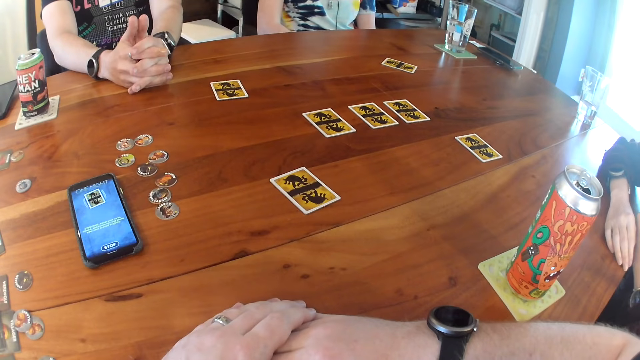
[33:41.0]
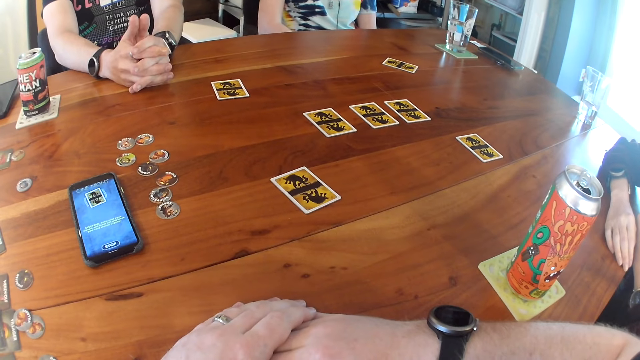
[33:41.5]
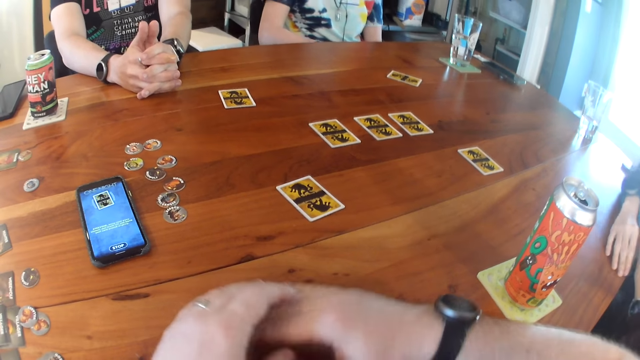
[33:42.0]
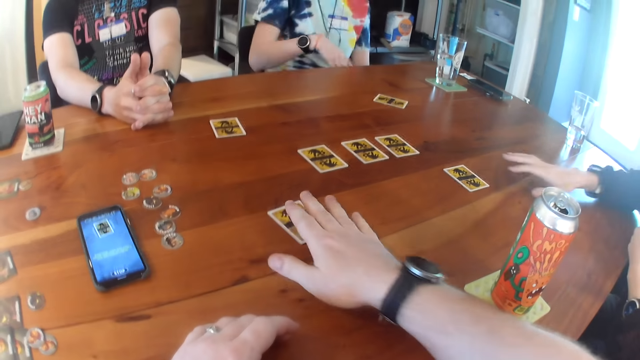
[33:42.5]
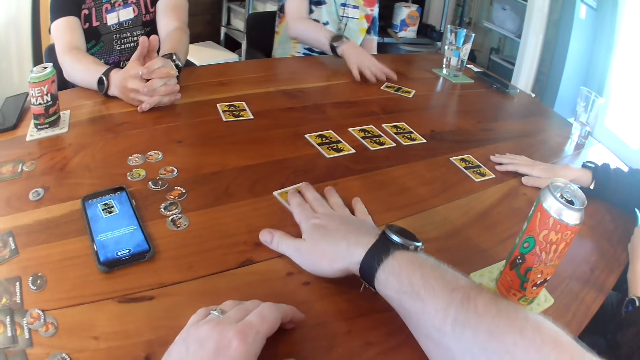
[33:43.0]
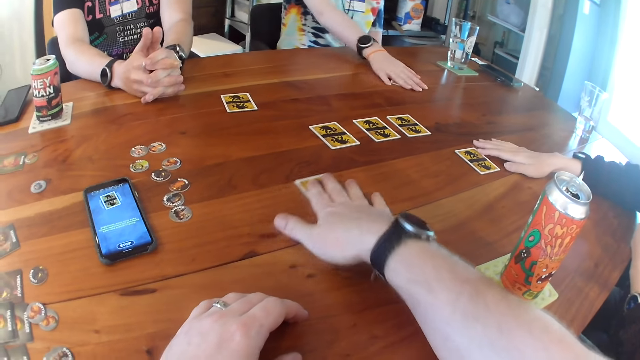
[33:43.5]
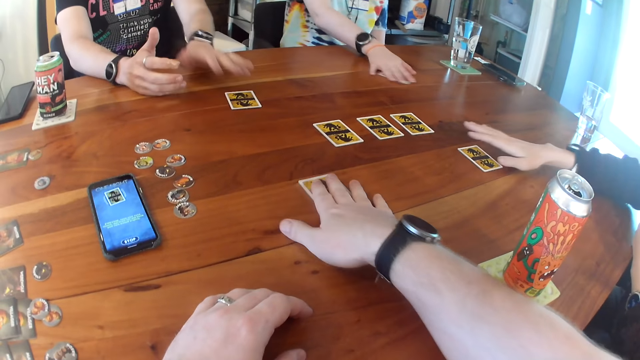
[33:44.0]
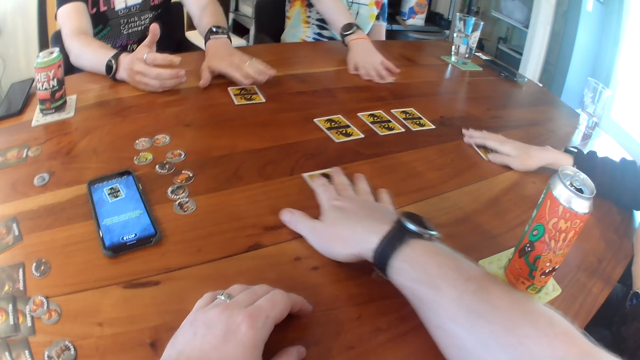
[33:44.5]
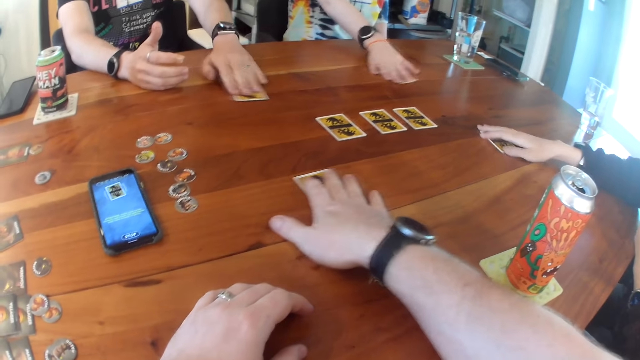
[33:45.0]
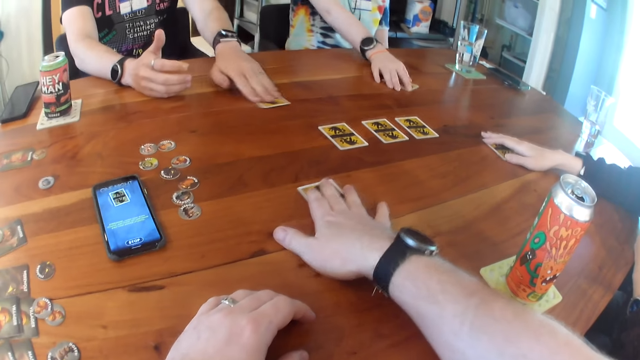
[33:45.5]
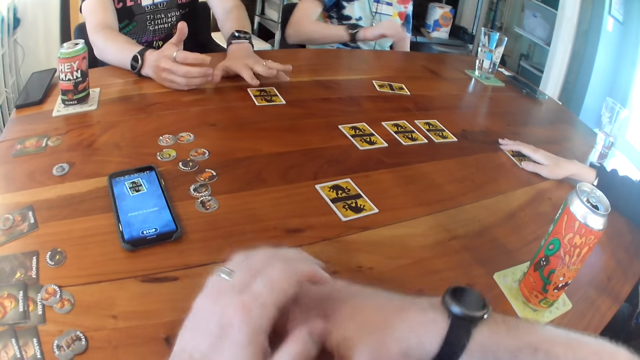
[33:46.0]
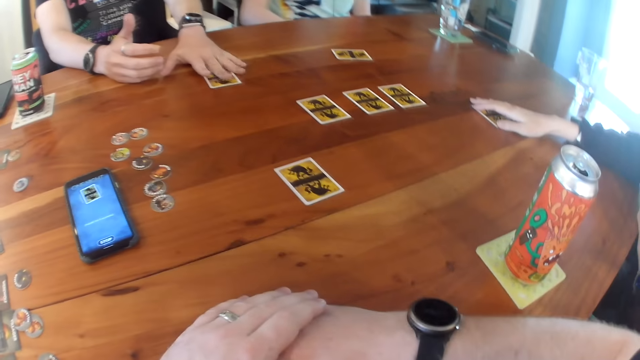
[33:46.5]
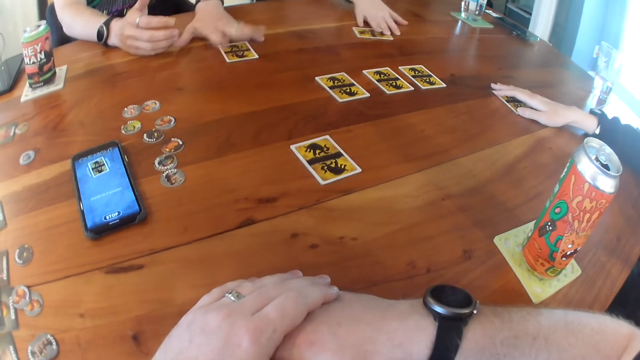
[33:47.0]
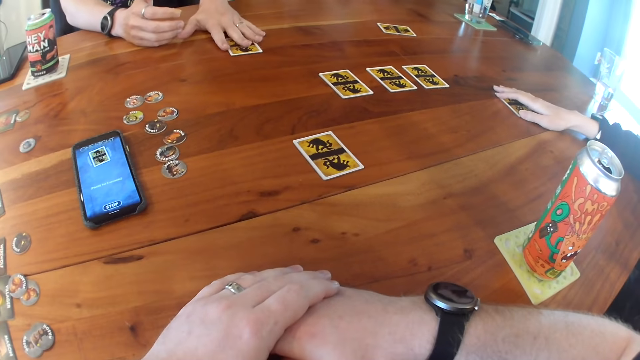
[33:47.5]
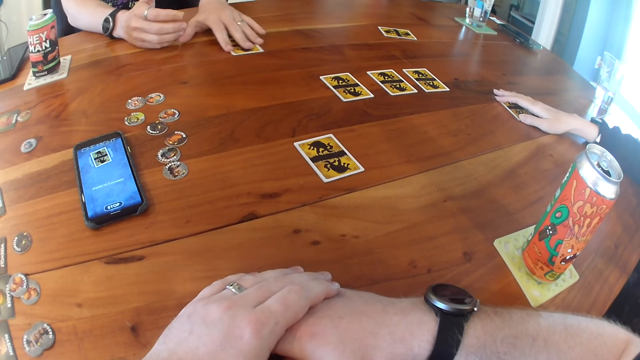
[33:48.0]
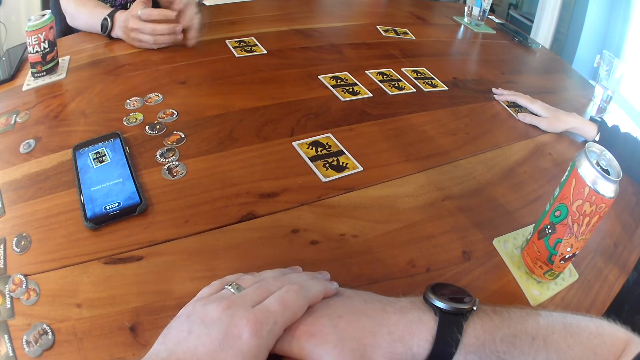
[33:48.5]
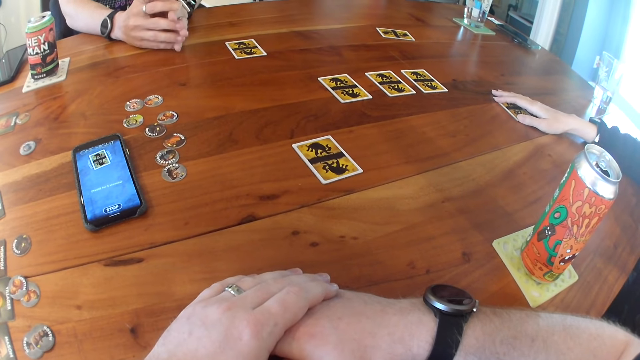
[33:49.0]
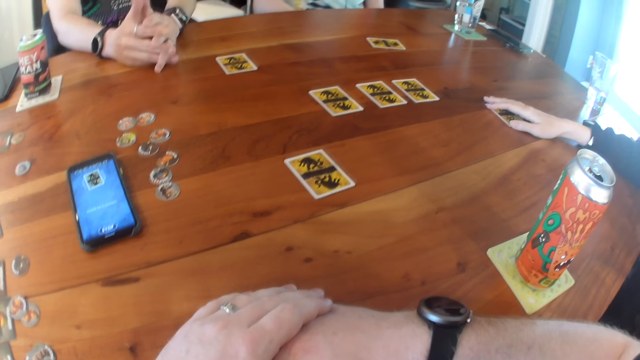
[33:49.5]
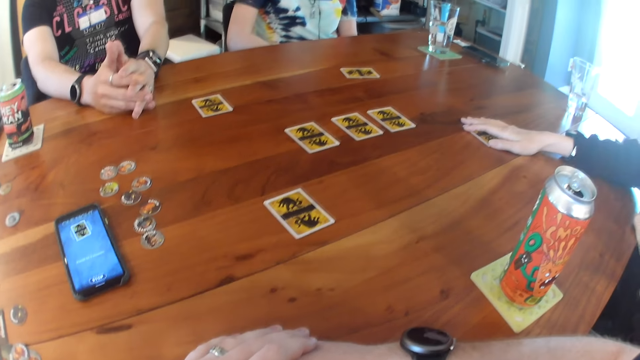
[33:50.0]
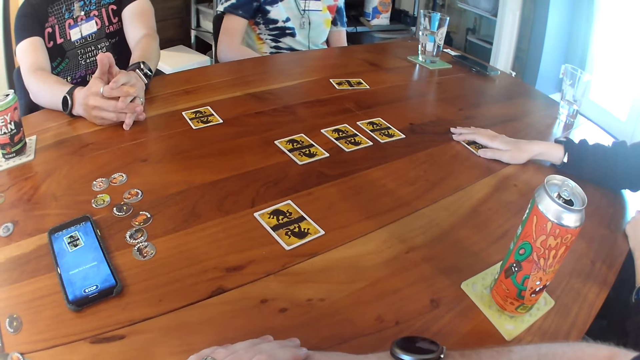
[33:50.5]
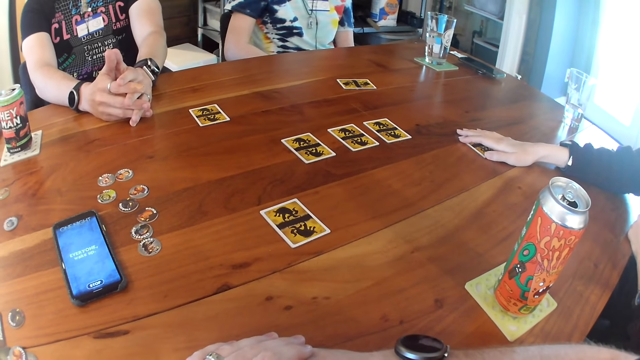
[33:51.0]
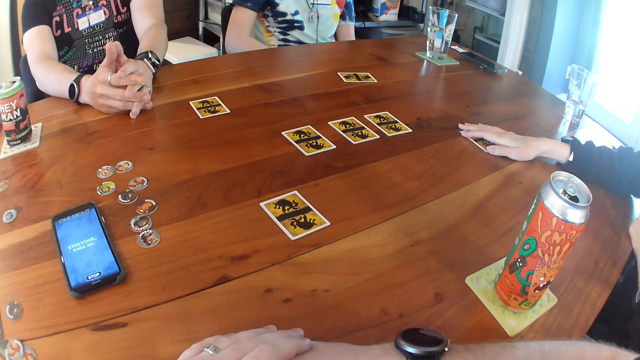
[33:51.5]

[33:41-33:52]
The camera wearer touches the card on the table with his right hand. He shakes the card on the table with his right hand. A woman shakes the card on the table with her right hand. Another woman shakes the card on the table with her right hand. A man shakes the card on the table with his left hand. A woman touches a card. Another woman touches a card. A man touches a card.

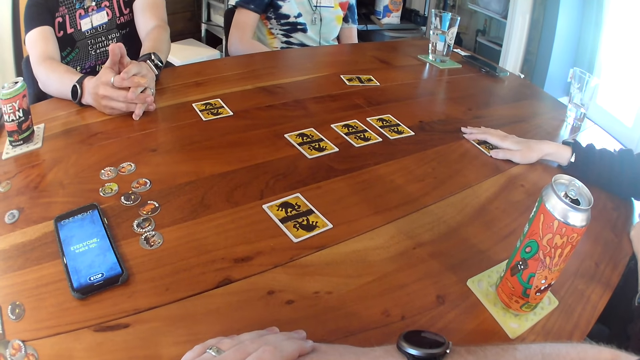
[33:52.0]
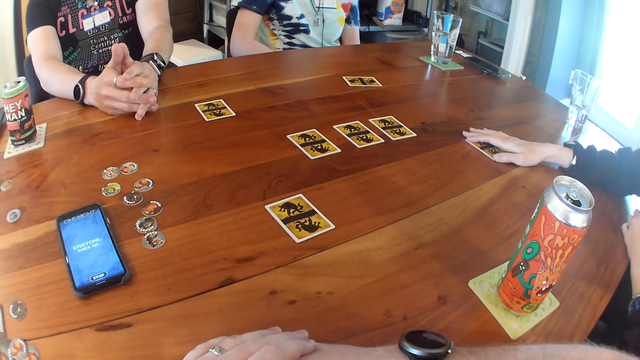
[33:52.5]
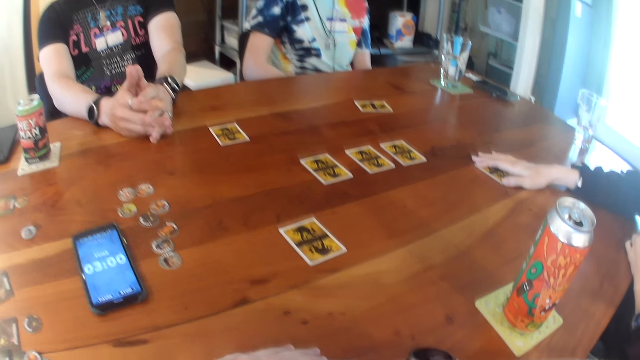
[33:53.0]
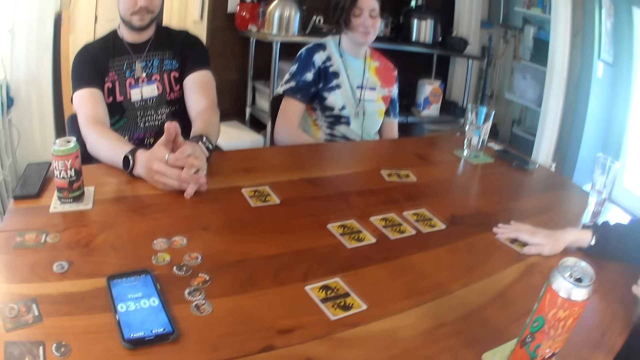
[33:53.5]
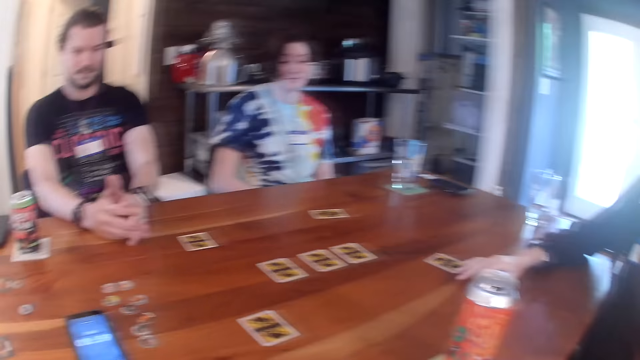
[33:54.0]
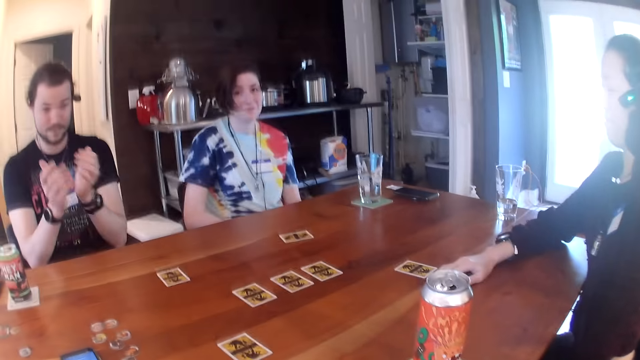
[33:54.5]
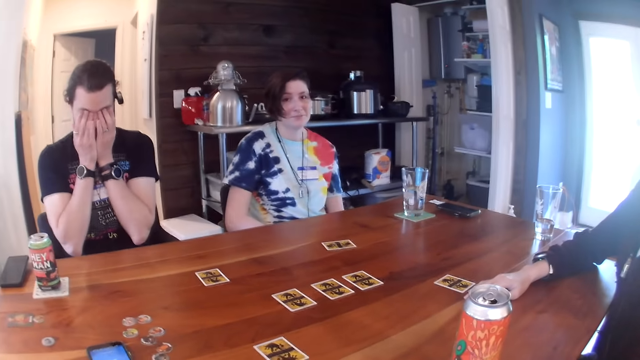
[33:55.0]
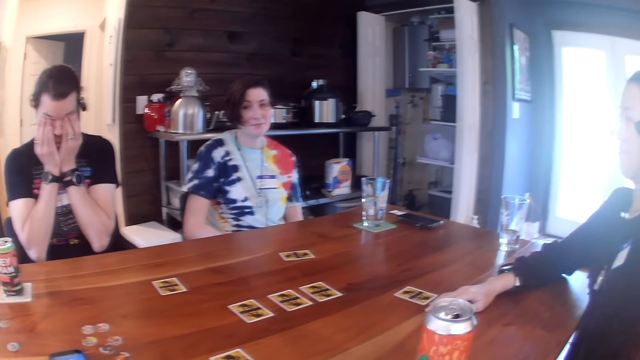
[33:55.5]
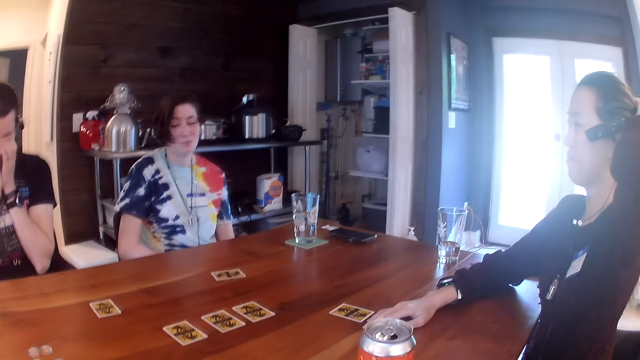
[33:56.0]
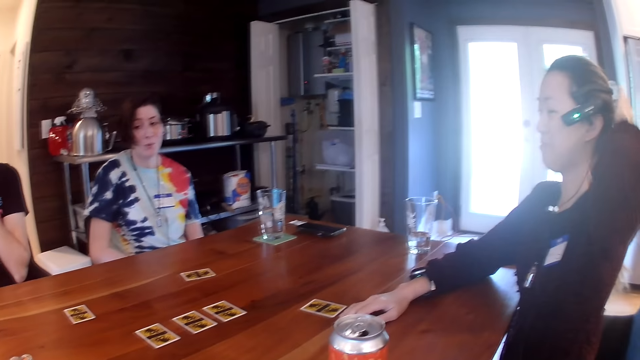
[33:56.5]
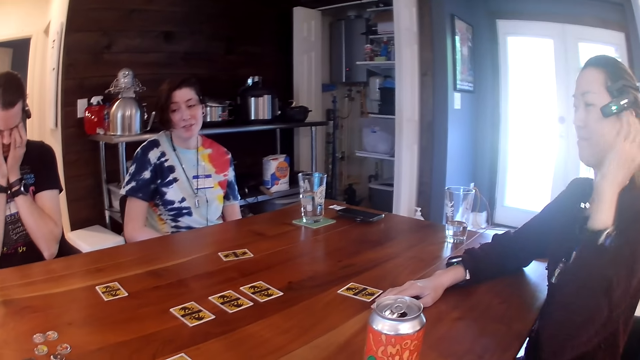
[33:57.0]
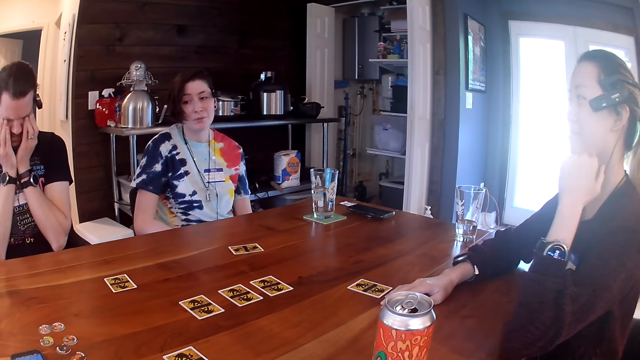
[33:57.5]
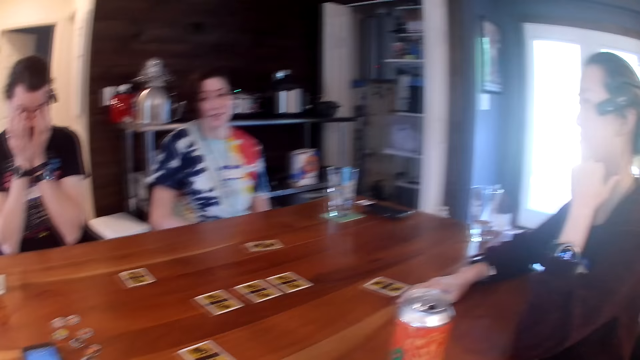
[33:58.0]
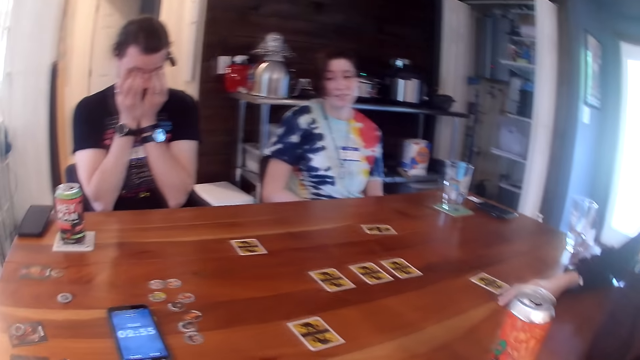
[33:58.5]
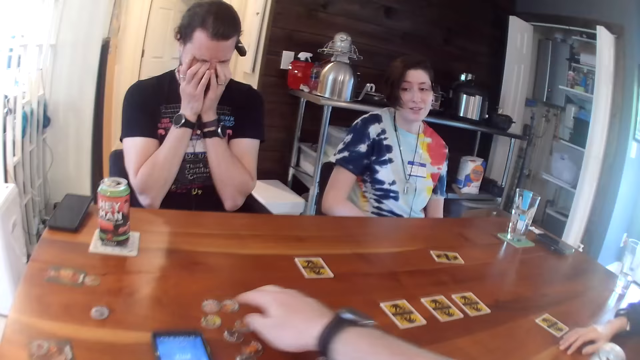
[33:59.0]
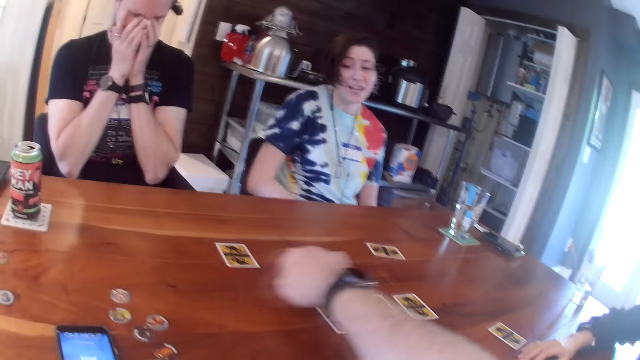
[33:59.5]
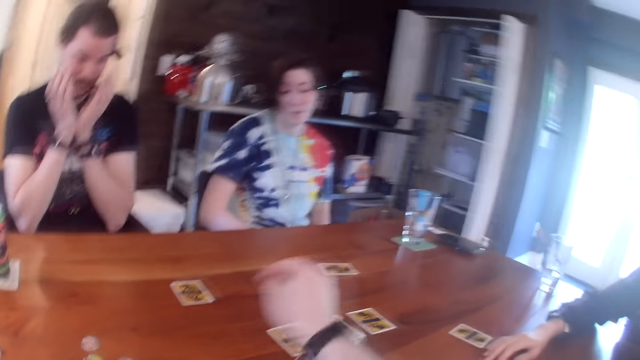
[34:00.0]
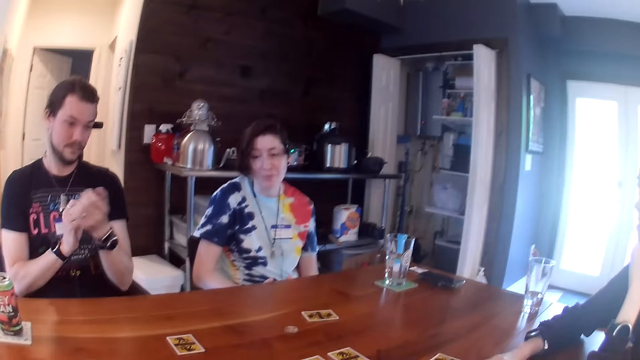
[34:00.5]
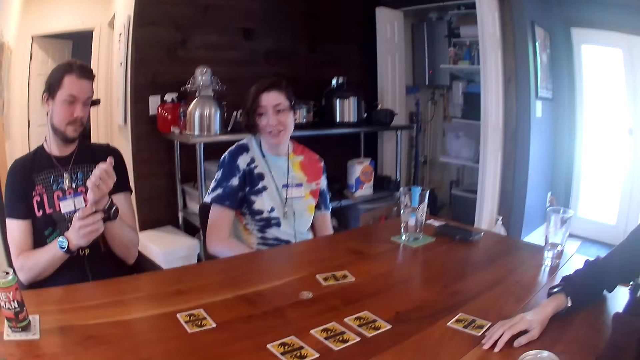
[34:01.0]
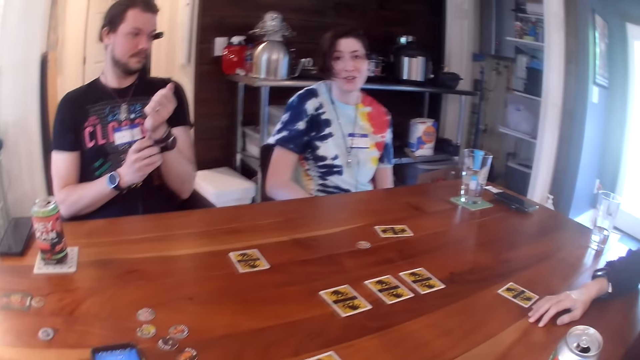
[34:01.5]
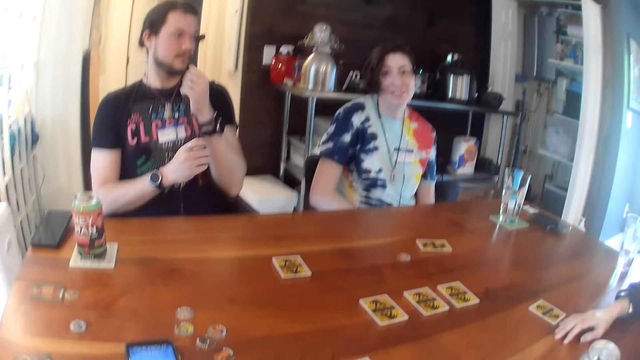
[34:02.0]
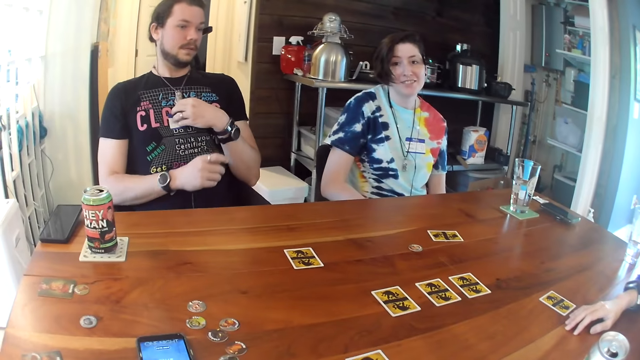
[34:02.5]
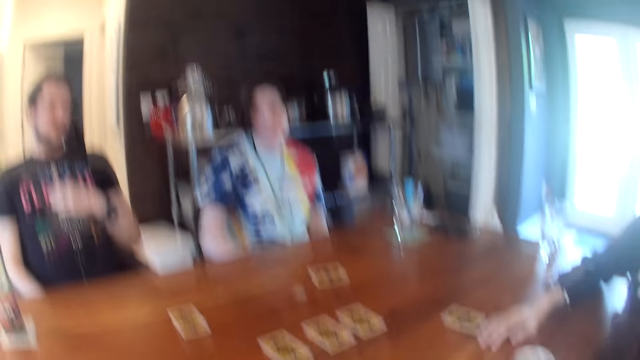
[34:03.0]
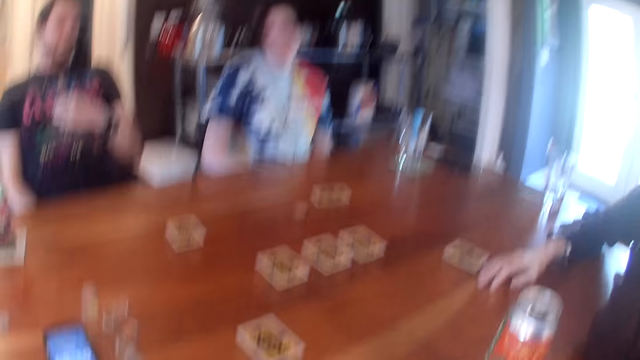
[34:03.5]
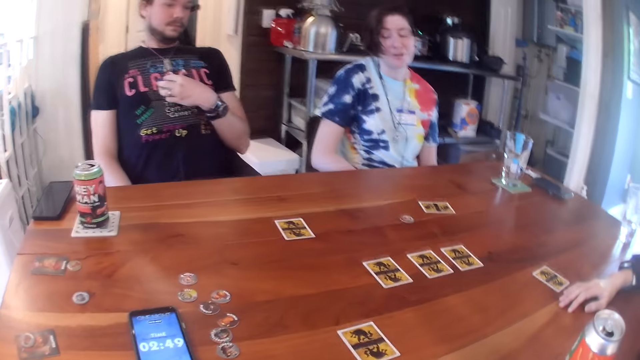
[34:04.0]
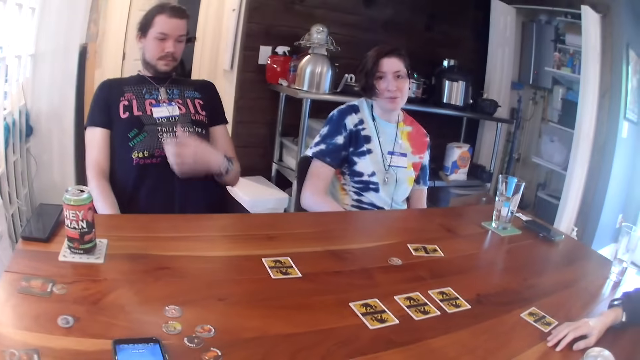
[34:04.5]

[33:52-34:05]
The camera wearer interacts with the man, the woman and another woman. He picks up something on the table. He moves a chip on the table with his right hand.
